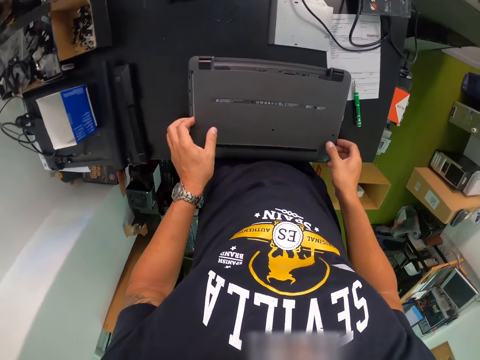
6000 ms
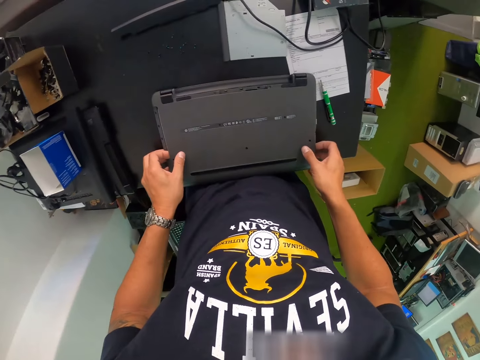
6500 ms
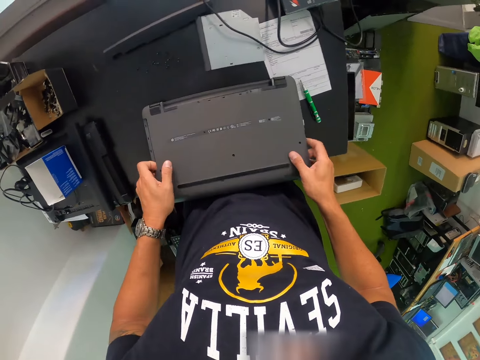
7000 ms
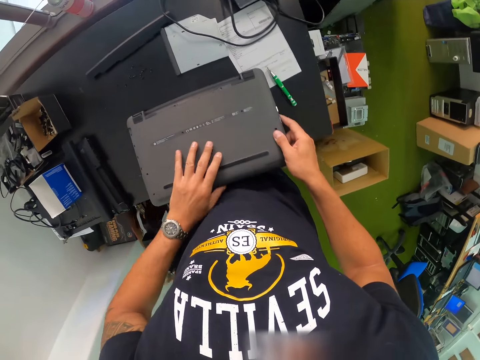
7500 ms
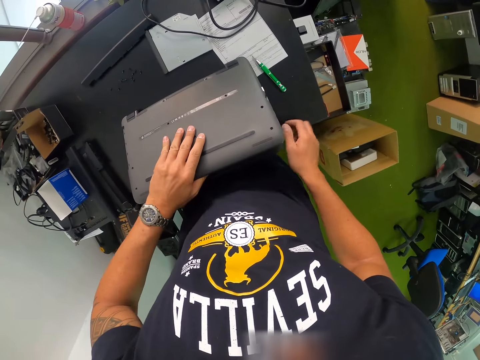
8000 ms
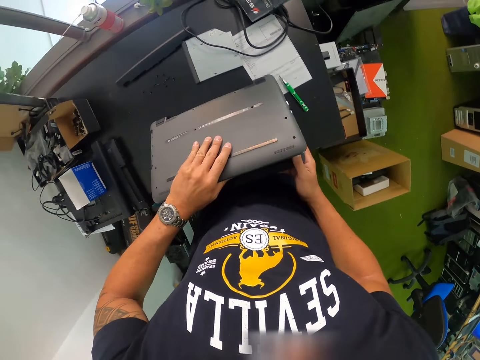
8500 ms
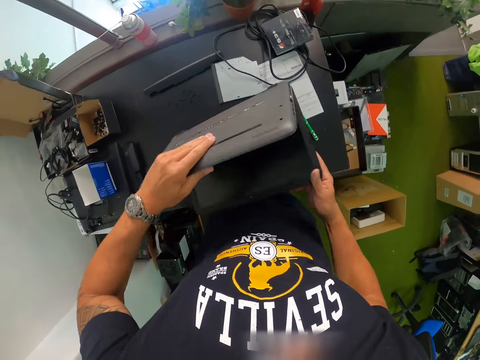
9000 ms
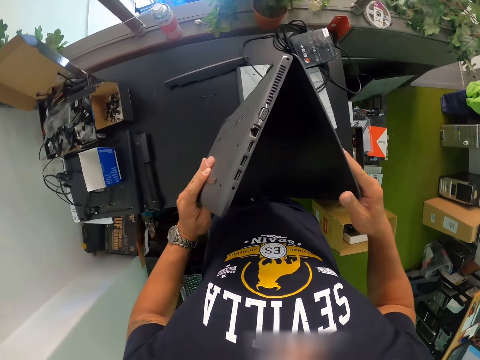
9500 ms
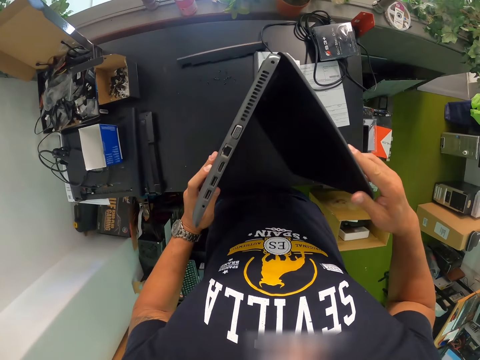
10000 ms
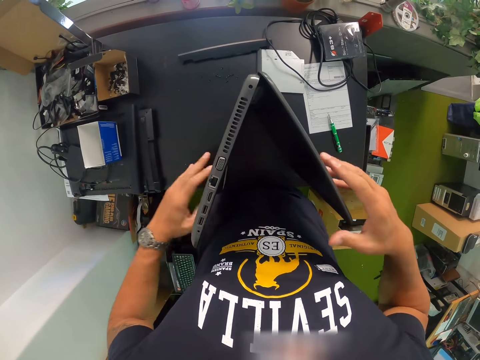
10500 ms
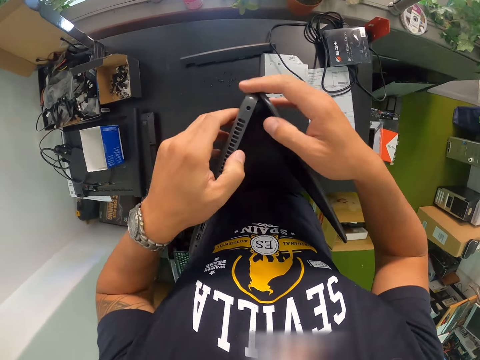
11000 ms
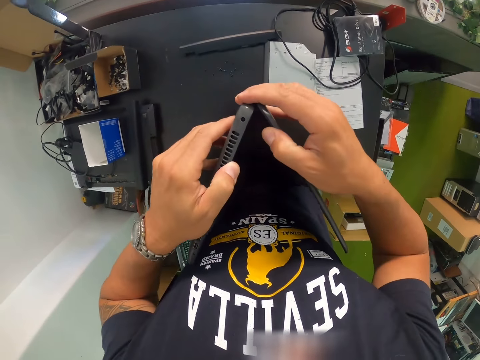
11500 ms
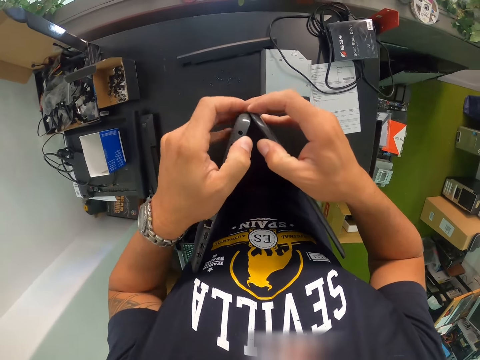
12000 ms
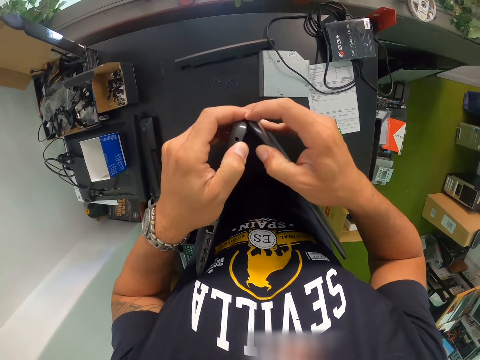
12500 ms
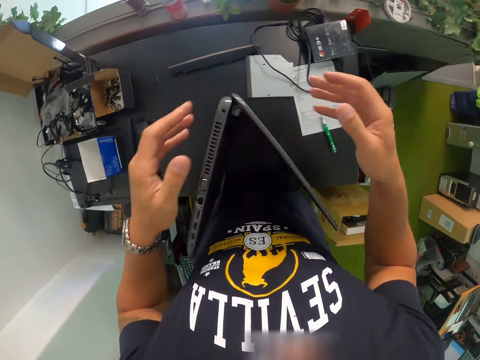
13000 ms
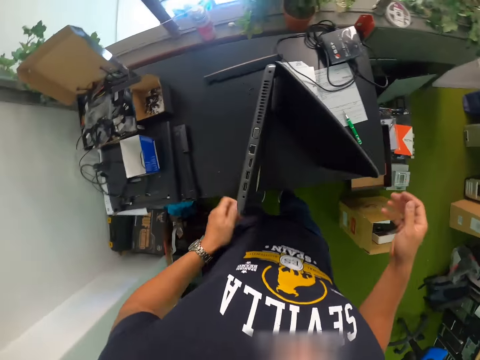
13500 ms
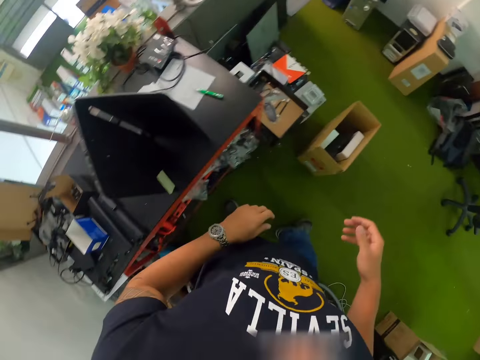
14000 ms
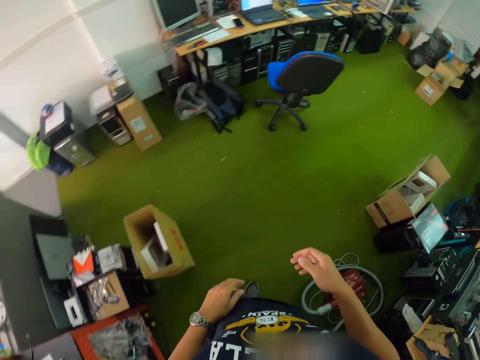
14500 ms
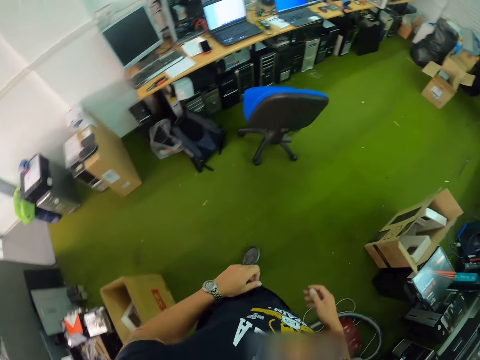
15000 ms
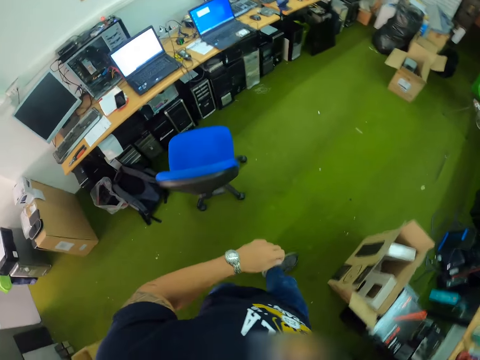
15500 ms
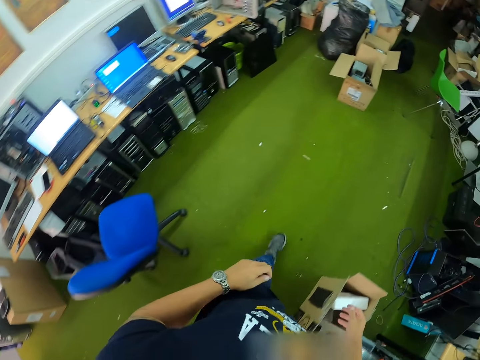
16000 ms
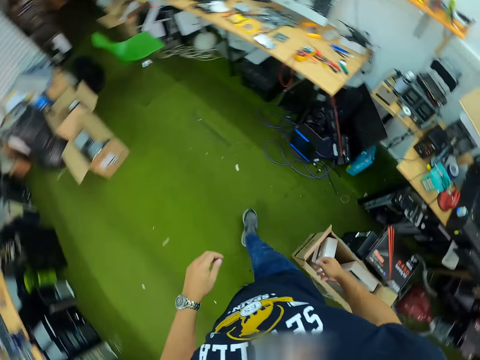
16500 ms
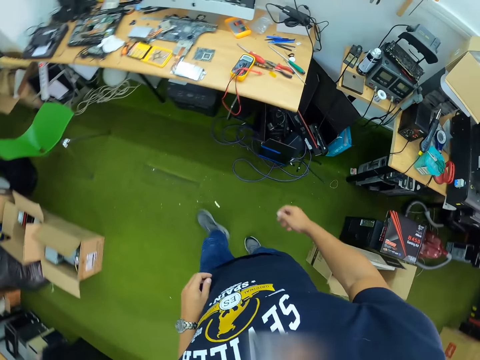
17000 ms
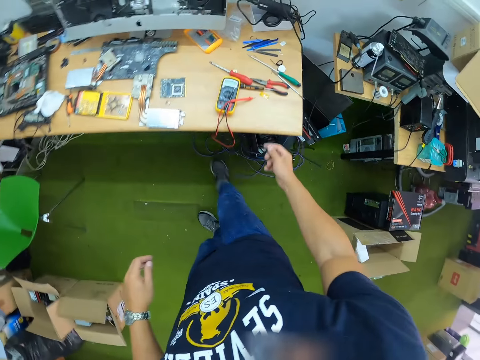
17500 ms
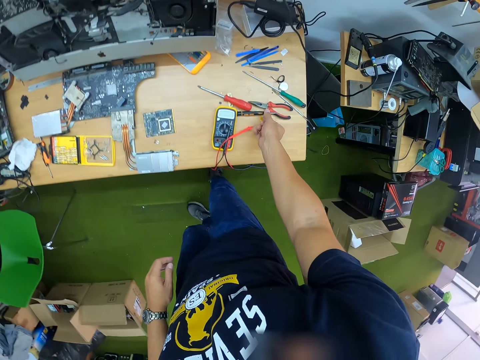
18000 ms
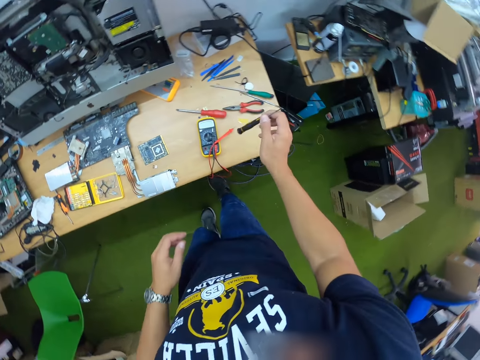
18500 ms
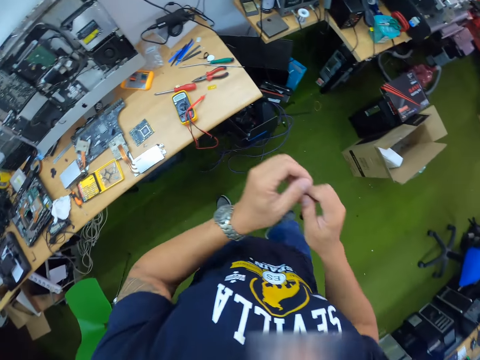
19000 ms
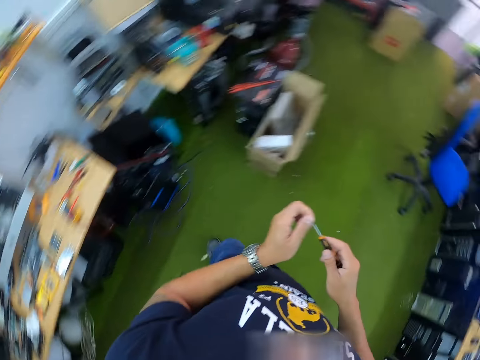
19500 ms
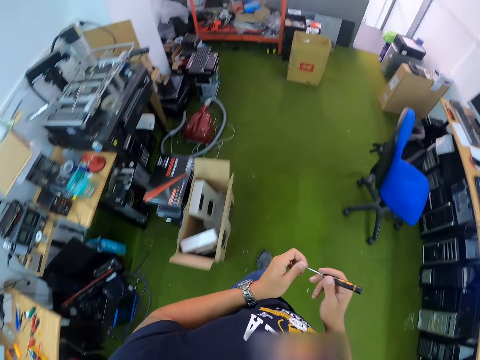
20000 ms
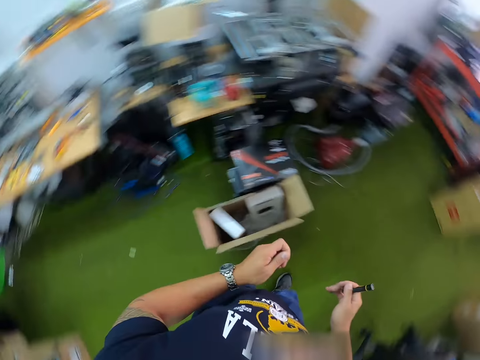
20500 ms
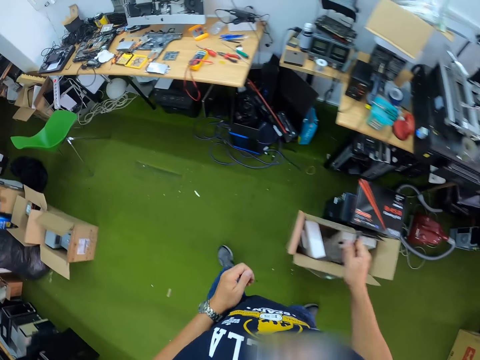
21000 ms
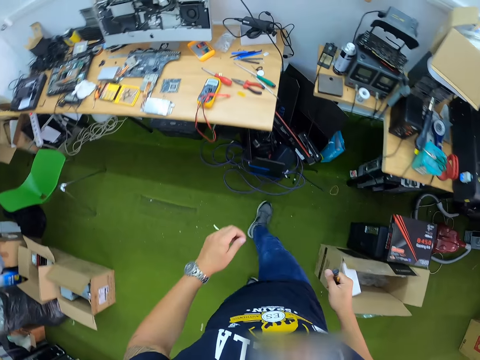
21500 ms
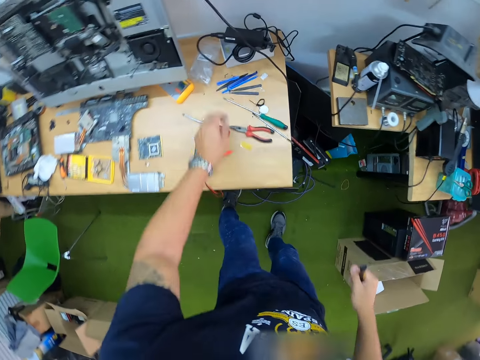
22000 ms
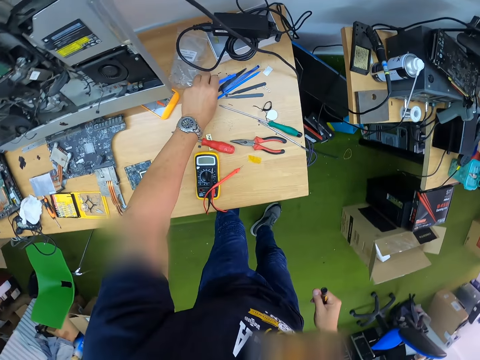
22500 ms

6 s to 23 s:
The camera wearer carries a laptop on the work bench with both hands. He lifts the laptop with both hands. He opens the laptop with both hands and tilts the laptop with both hands. He positions the laptop on the work bench with both hands. He adjusts the laptop with both hands and places the laptop on the table. He looks around, walks around, looks around and walks around. He picks up a screwdriver or marker pen from the work bench with his right hand. He holds the marker pen with both hands. He walks around, looks around and walks around.

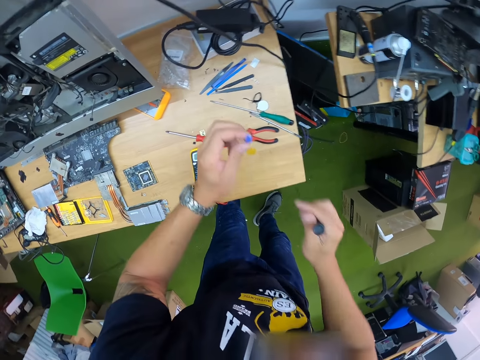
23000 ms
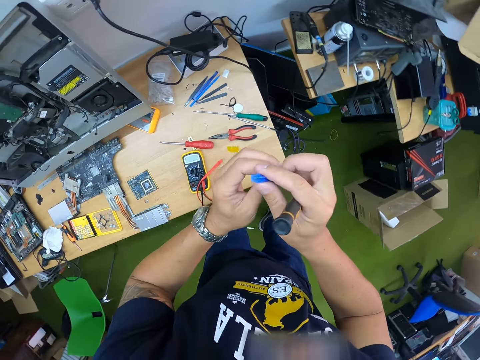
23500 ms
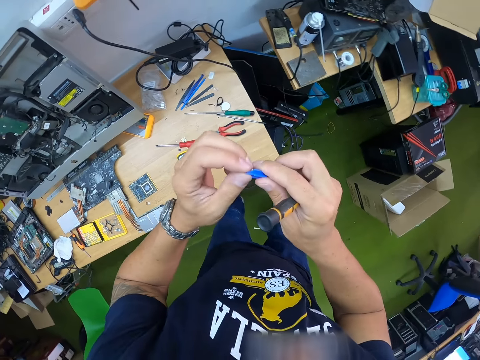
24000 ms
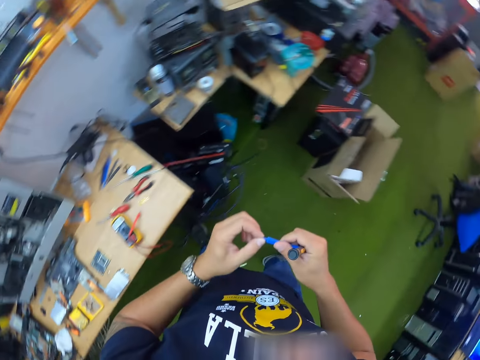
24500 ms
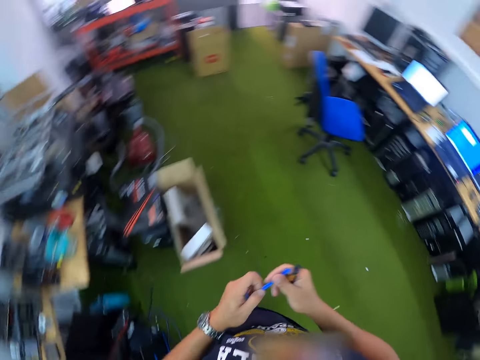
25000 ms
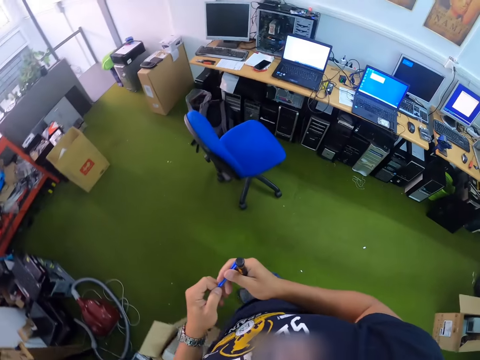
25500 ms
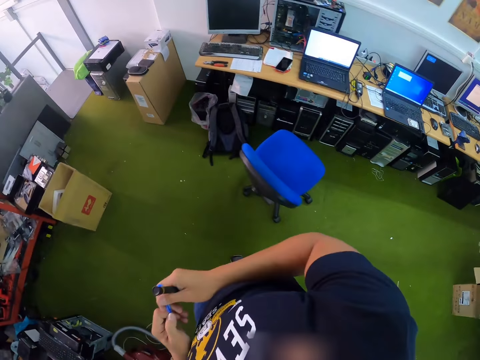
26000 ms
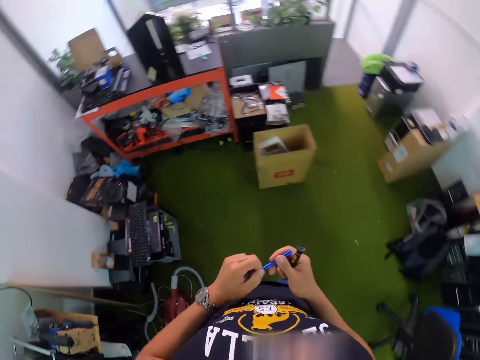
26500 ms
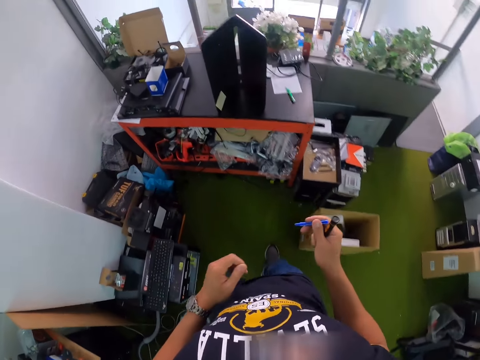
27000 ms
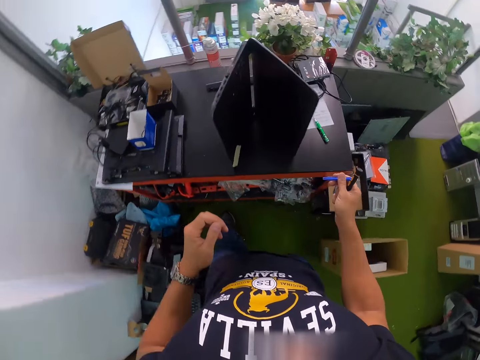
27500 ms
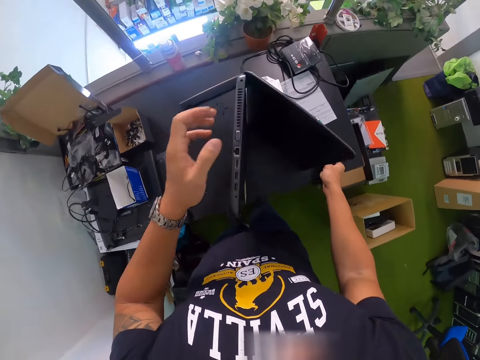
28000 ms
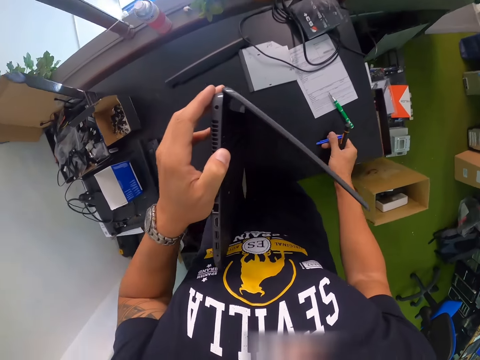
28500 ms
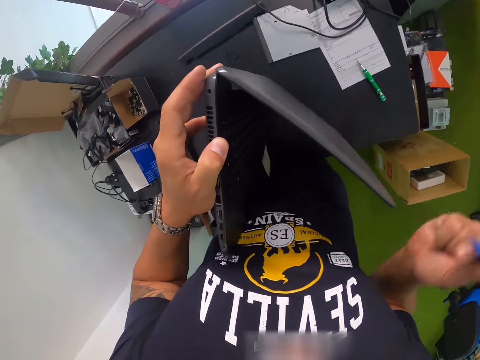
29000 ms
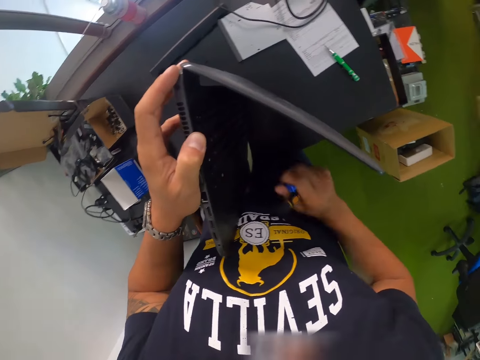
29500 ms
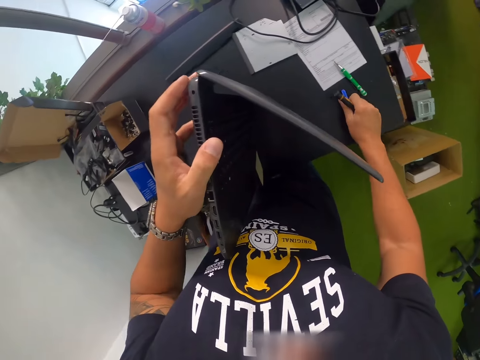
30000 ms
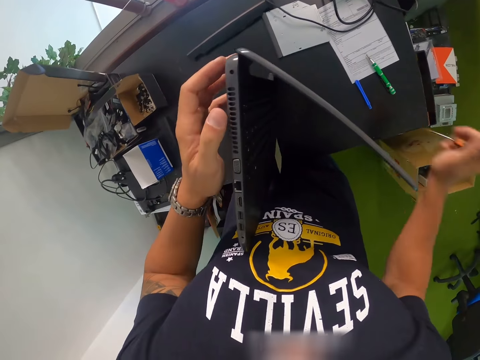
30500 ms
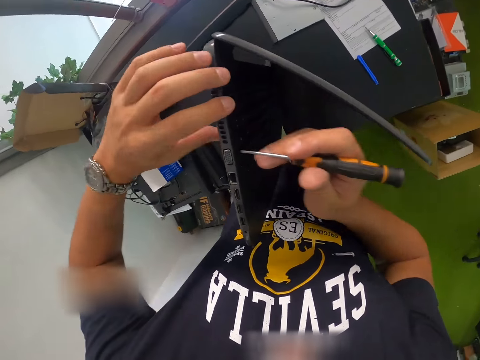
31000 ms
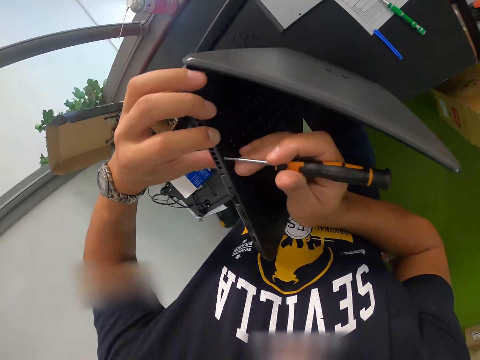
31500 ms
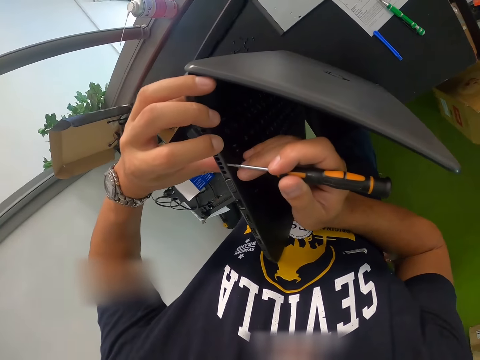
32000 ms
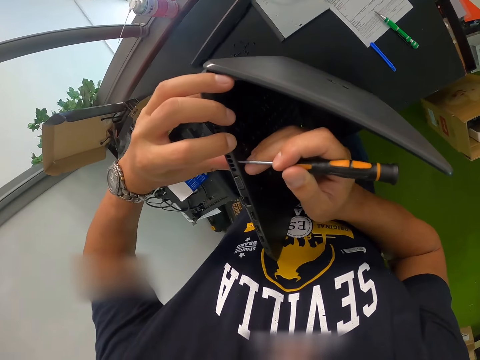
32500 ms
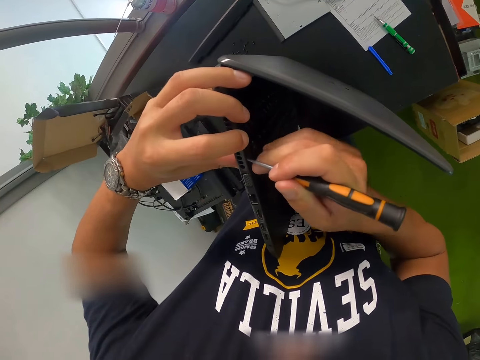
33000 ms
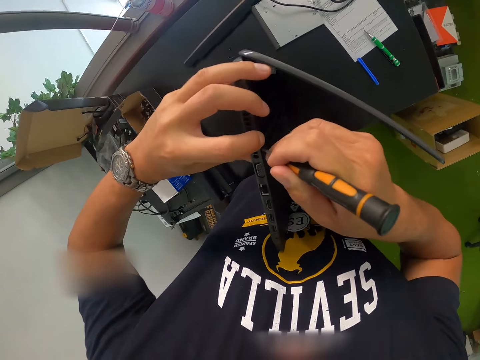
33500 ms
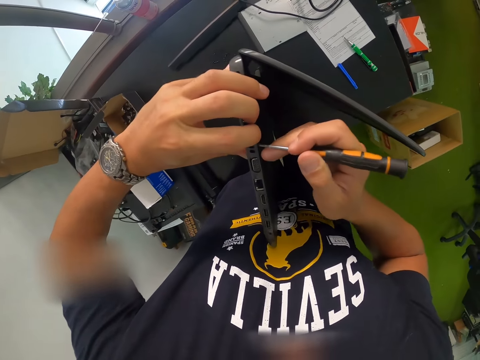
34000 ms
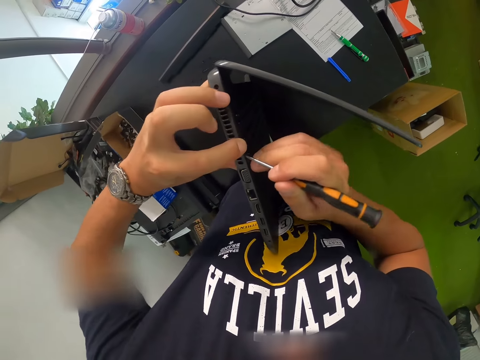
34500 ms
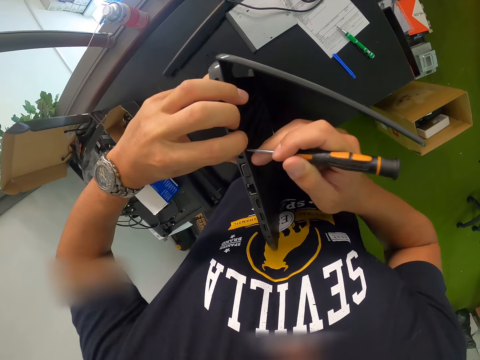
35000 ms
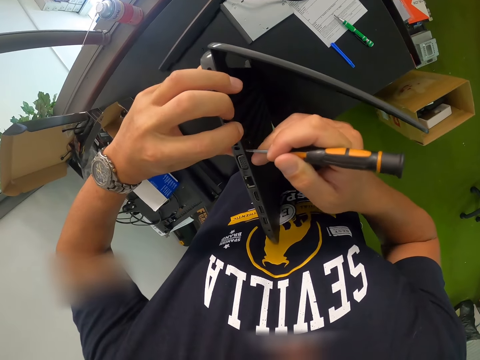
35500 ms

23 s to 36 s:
The camera wearer picks up a plastic clip or bar from the work bench with his left hand. He holds the plastic bar with both hands. He looks around and walks around. He holds the laptop with his left hand. He rotates his hand with the plastic bar. He drops the plastic clip on the work bench with his right hand. He raises his hand with the screwdriver. He opens the laptop case with the screwdriver in his right hand. He loosens the laptop with the screwdriver in his right hand.
